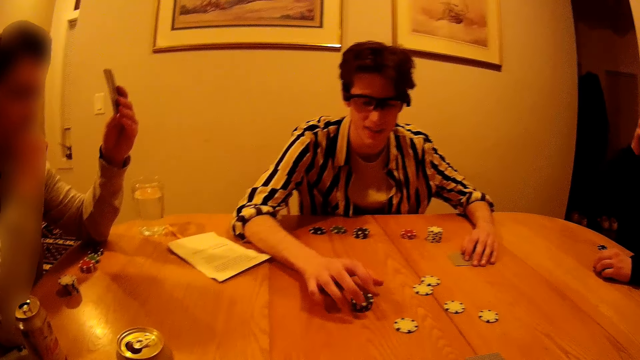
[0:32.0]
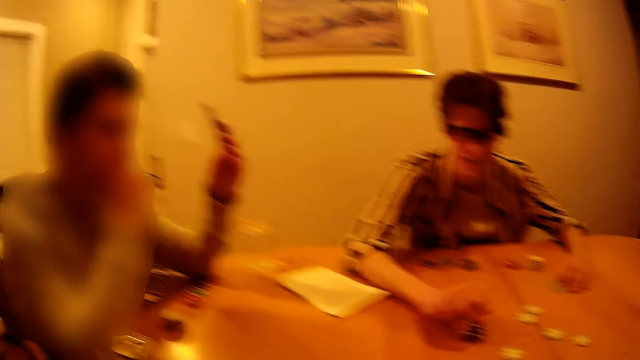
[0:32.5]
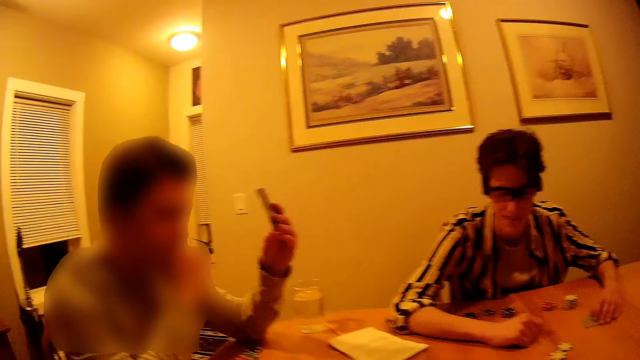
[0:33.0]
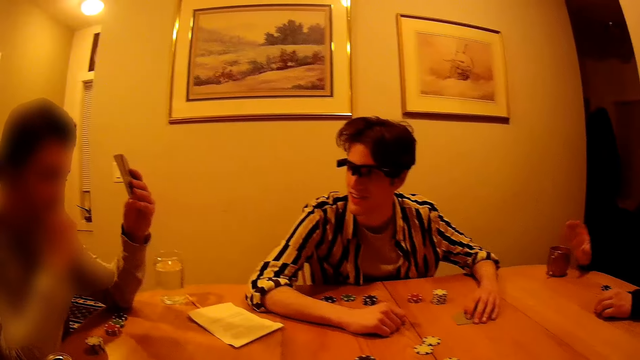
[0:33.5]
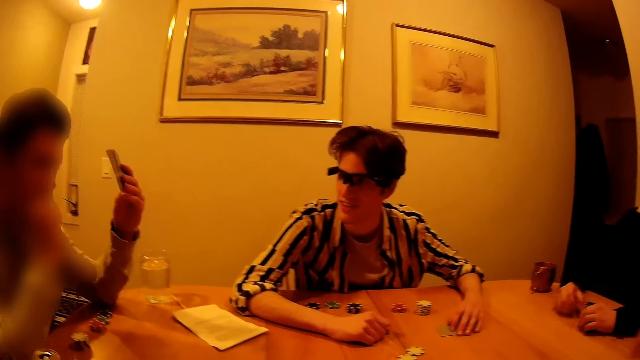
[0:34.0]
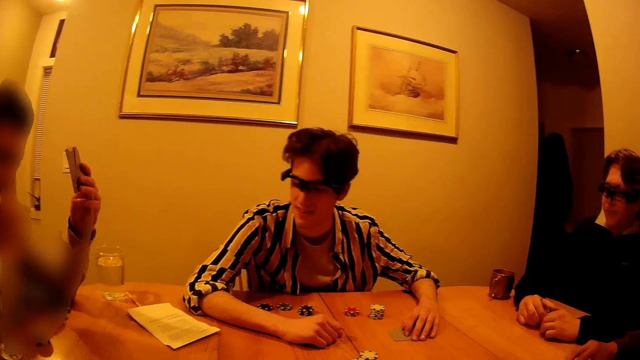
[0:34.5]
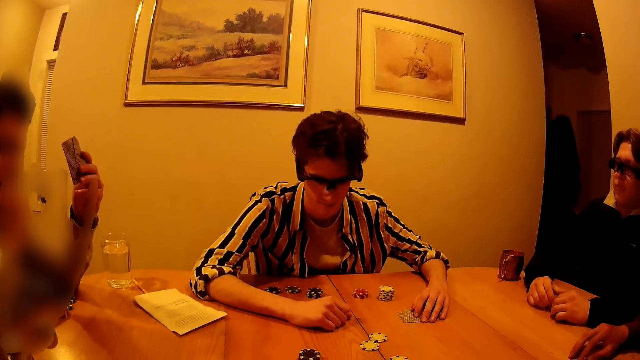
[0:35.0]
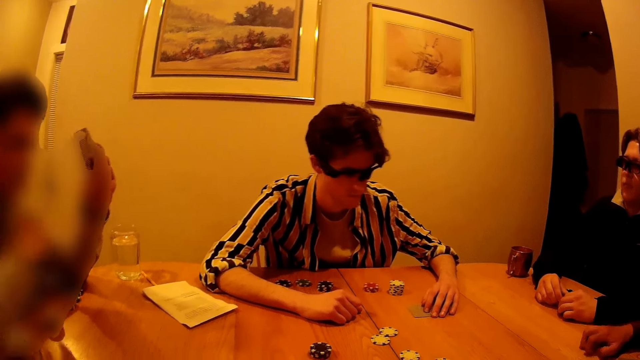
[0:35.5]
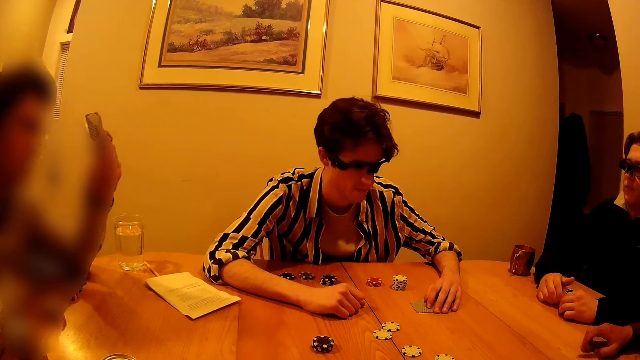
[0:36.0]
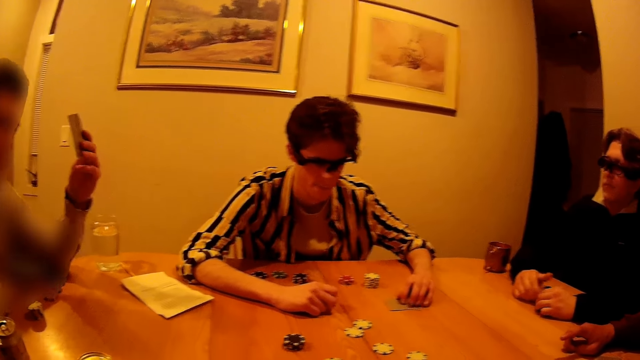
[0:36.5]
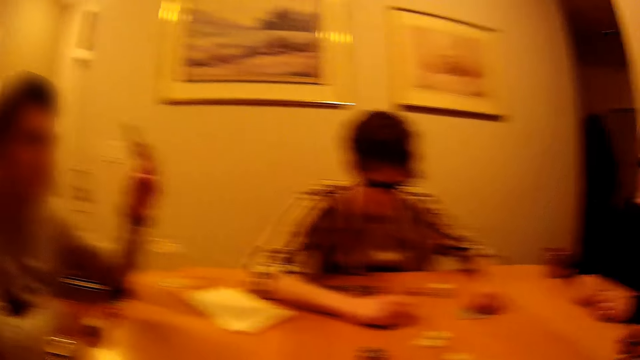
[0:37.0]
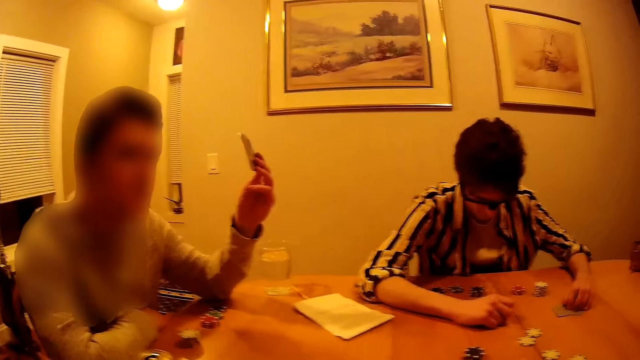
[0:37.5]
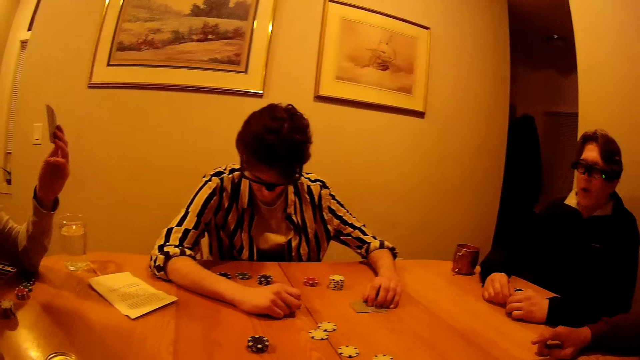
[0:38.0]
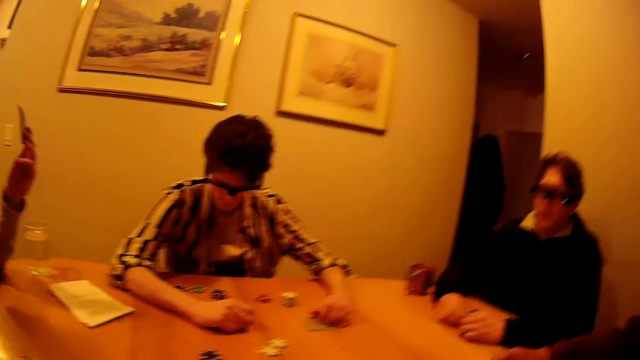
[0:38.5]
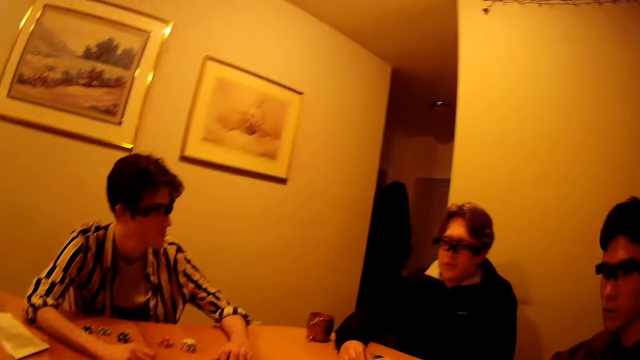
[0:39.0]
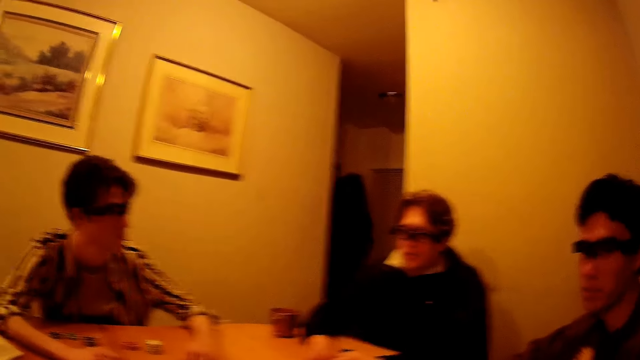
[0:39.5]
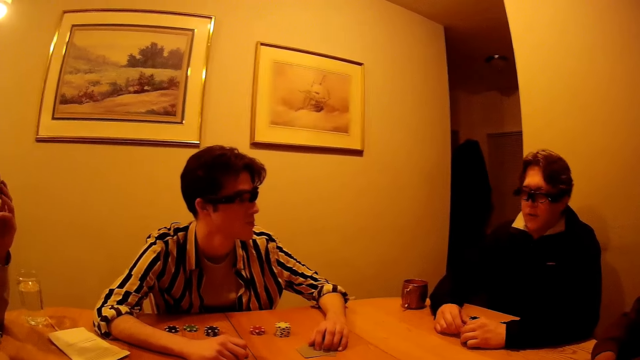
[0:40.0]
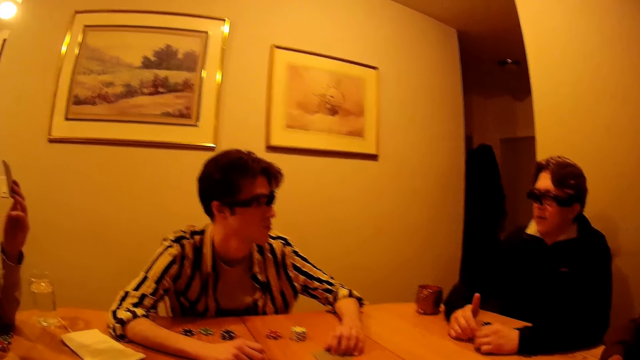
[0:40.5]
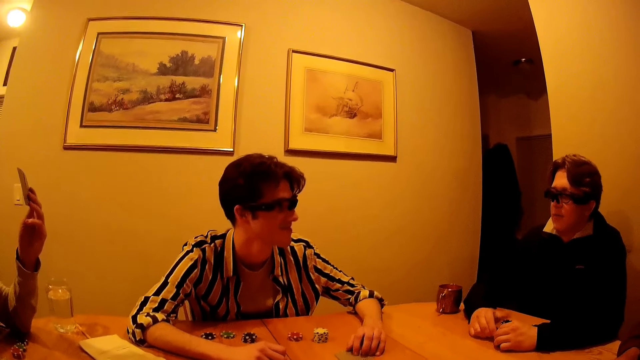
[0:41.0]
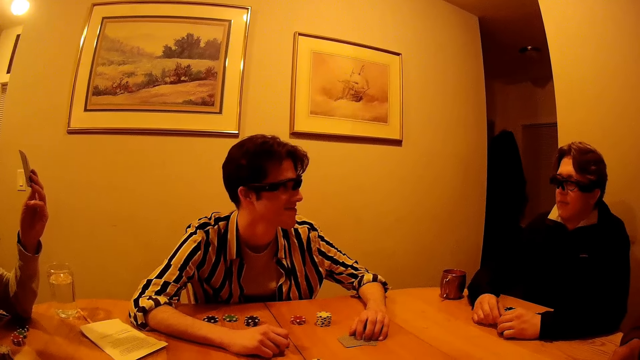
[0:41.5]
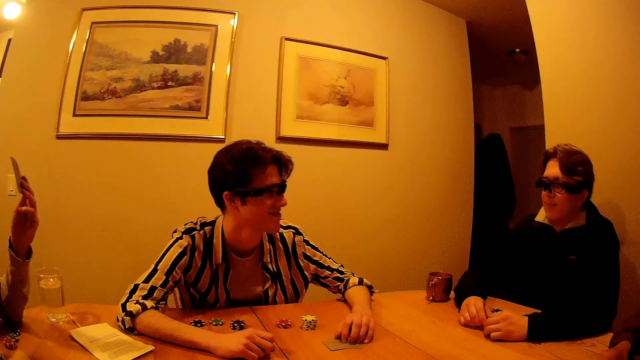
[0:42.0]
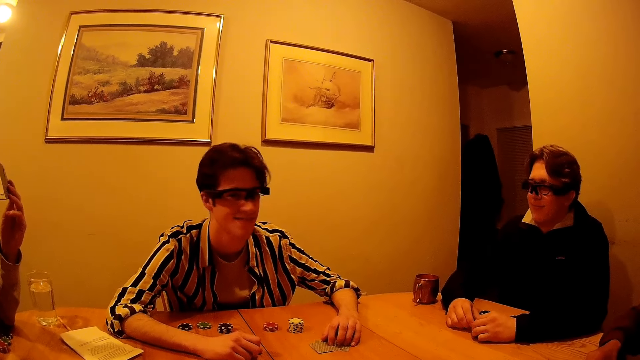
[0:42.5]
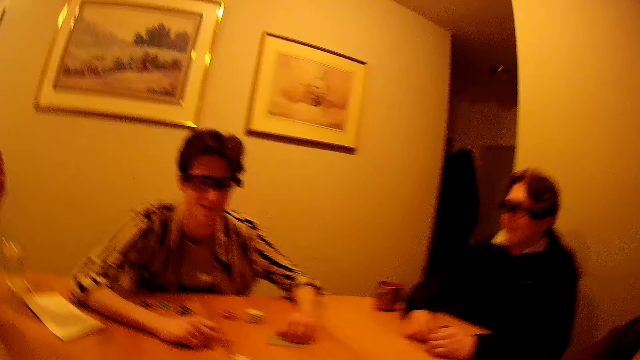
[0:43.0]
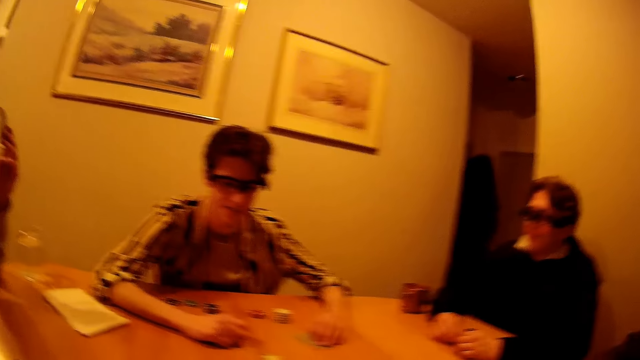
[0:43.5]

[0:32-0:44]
A man touches some chips with his right hand. Another man drops the metal cup to the table with his right hand. The first man removes his right hand from the chips. The second man removes his right hand from the metal cup and taps his right hand on the table. The second man taps his right hand on the table again. A third man drops his right hand from his chin. A fourth man points his right index finger at some chips. The first man nods at the second man. The second man nods at the first man.

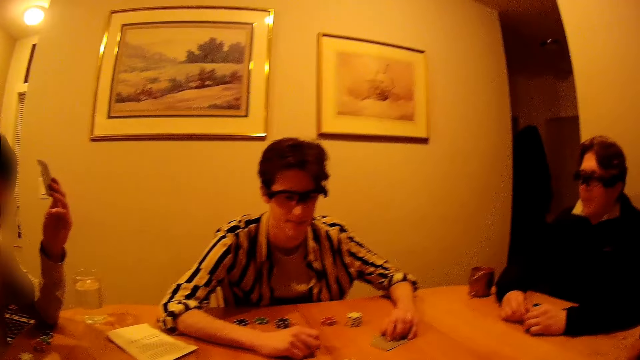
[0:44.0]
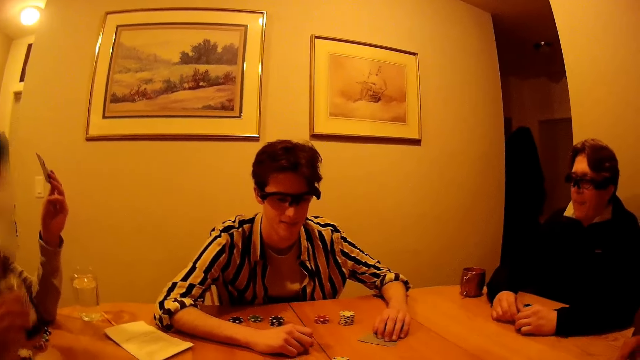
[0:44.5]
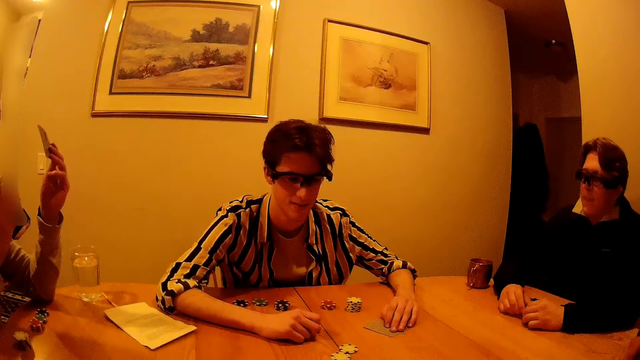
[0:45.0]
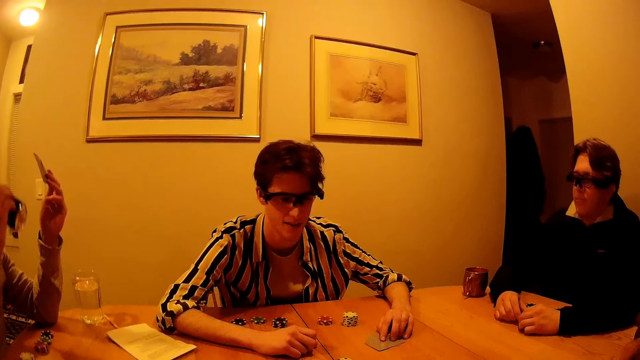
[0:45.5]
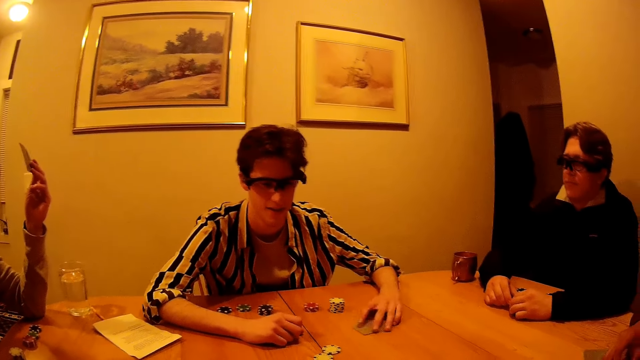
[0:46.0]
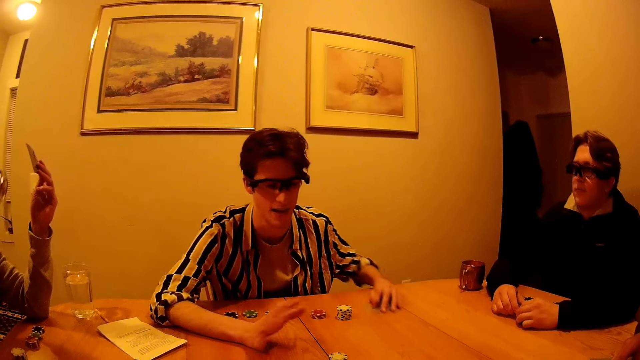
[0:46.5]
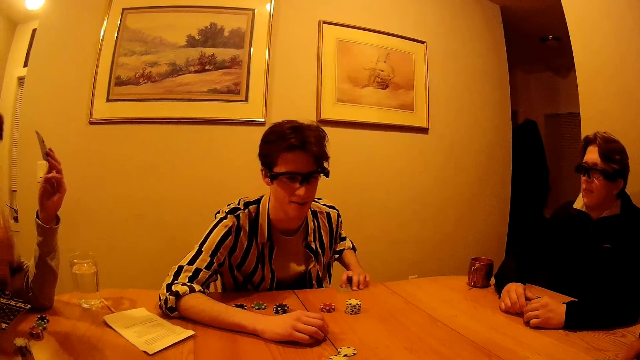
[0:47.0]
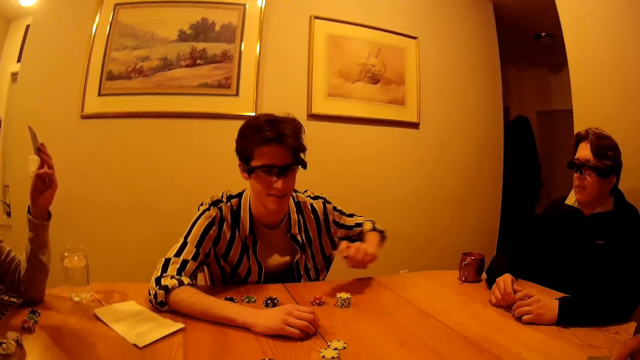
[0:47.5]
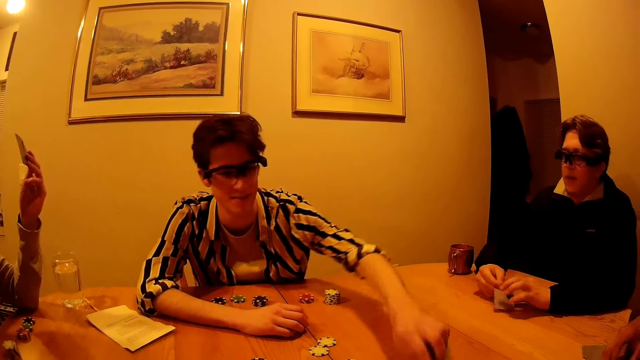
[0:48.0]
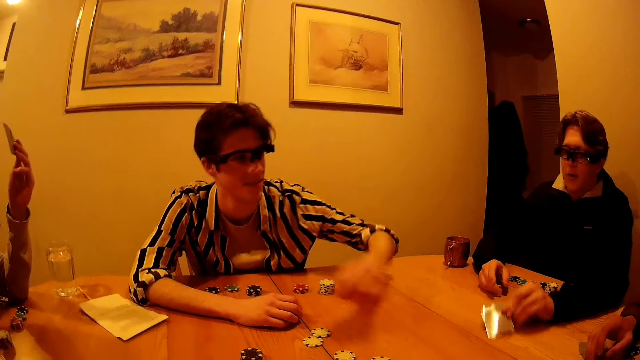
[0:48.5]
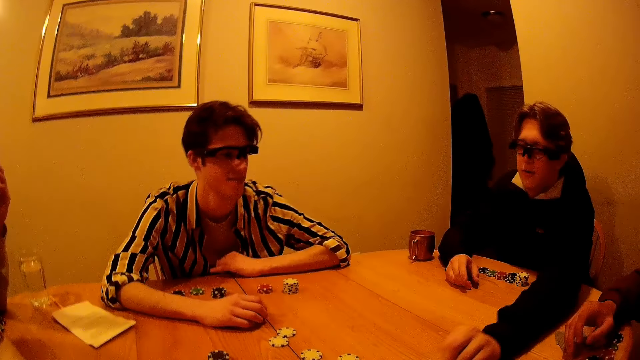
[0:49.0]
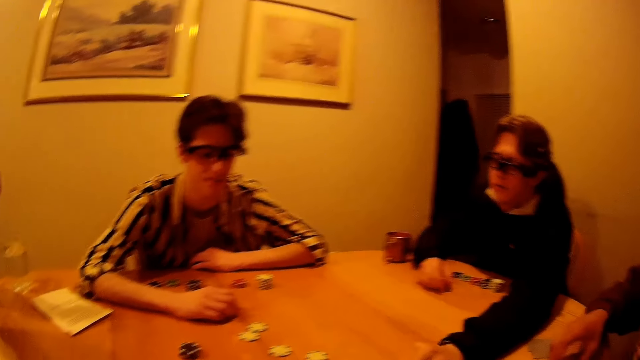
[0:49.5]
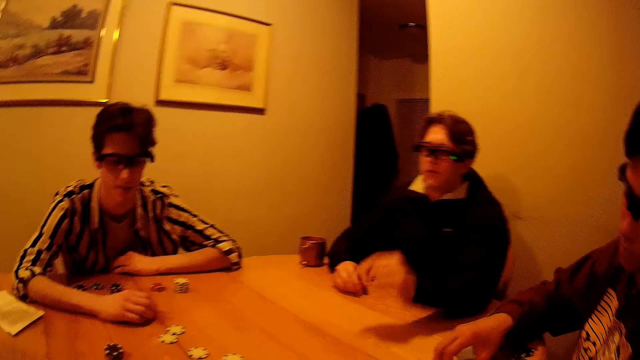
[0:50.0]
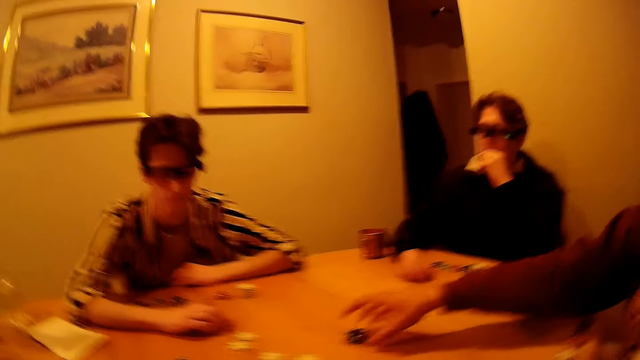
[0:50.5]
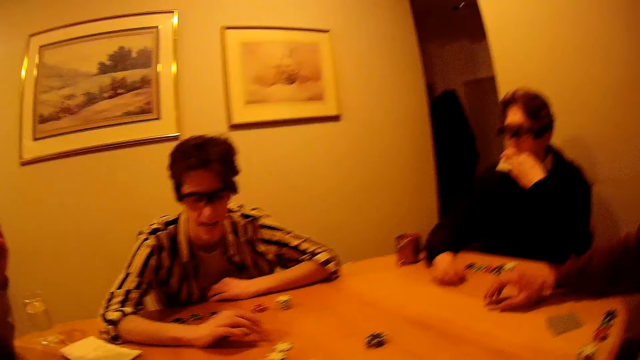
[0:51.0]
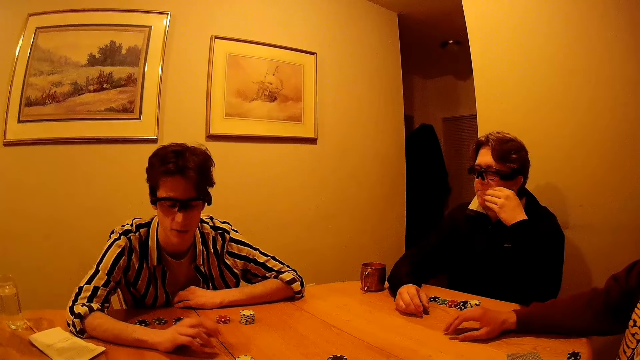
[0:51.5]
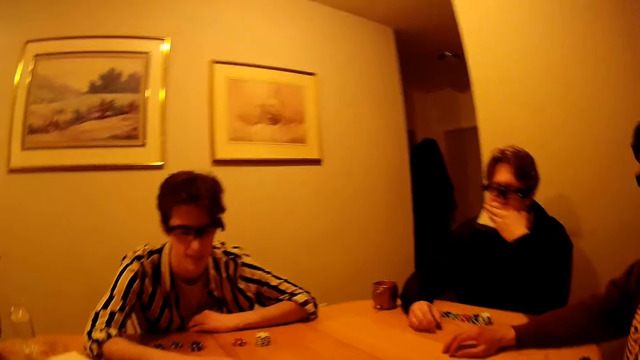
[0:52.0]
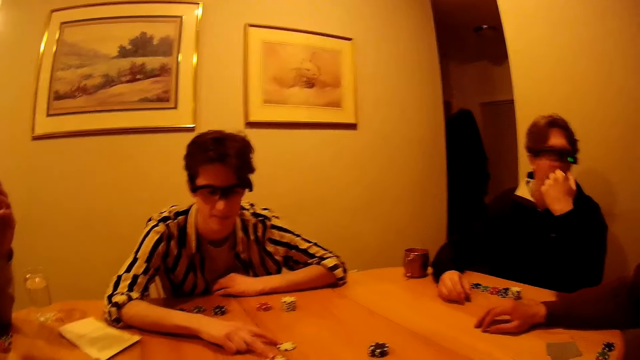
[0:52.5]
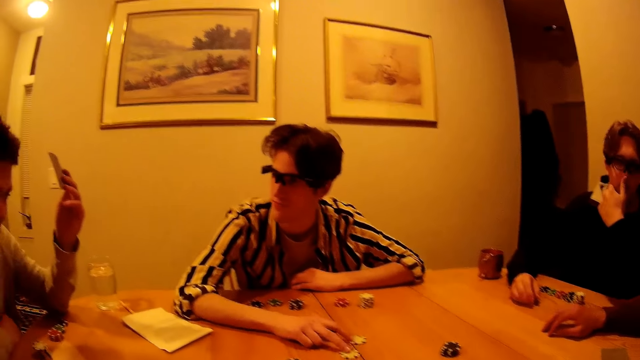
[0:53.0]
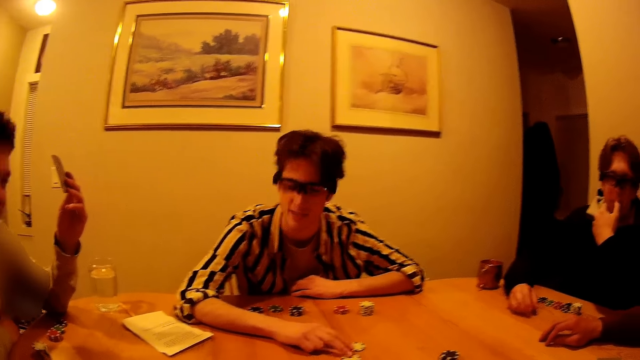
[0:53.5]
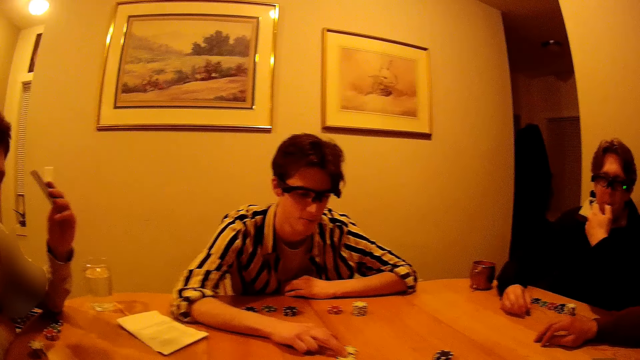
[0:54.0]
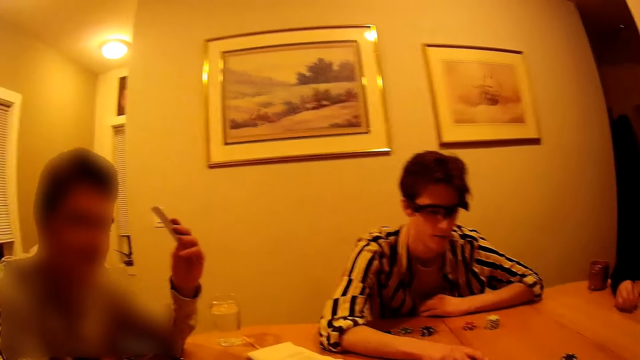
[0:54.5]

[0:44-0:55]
A man picks up a can drink from the table with his right hand. Another man fiddles with the cards in his left hand. The first man drinks from the can. The second man drops his cards in the center with his left hand and waves his right hand. The first man drops the can drink on the table with his right hand. The second man drops his cards in the center with his left hand. A third man drops his chips in the center with his right hand. A fourth man places his right hand on his mouth. The second man taps his right hand on the table. The fourth man rubs his right hand on his mouth.
